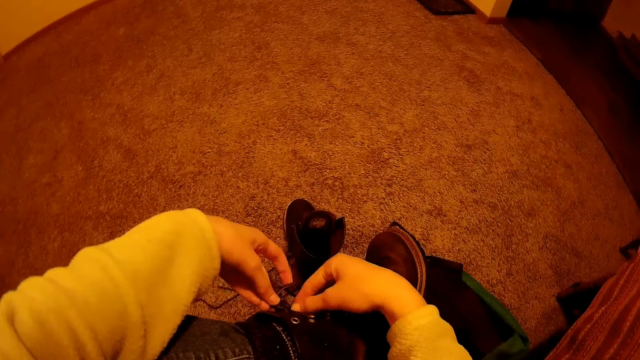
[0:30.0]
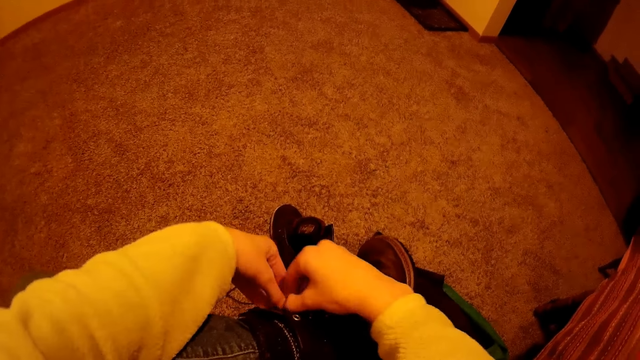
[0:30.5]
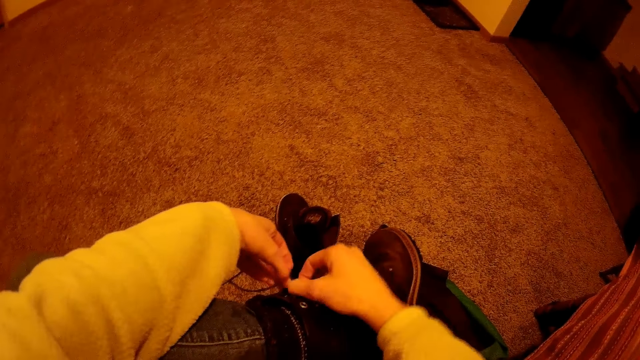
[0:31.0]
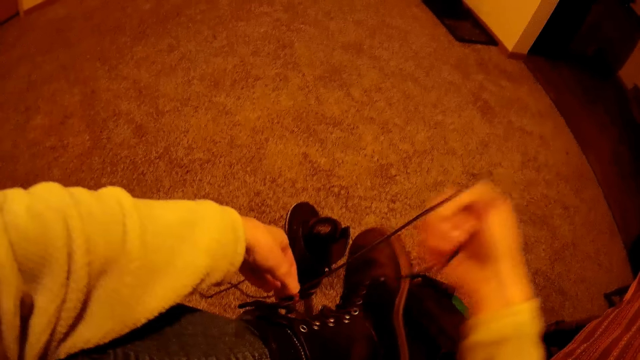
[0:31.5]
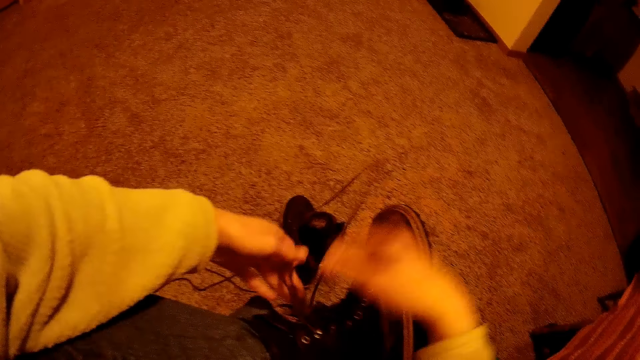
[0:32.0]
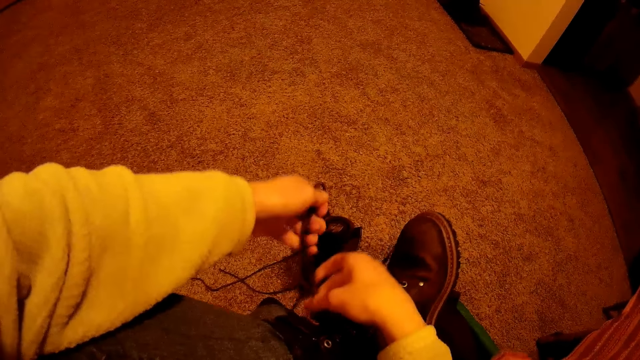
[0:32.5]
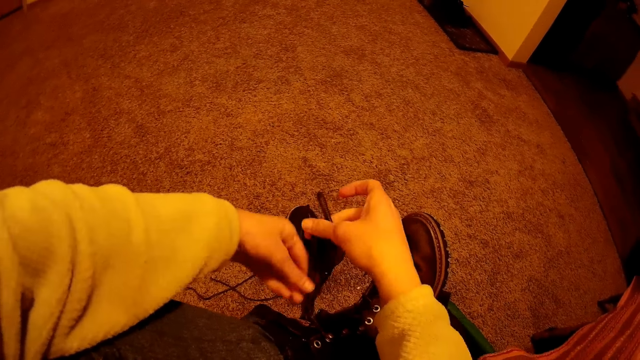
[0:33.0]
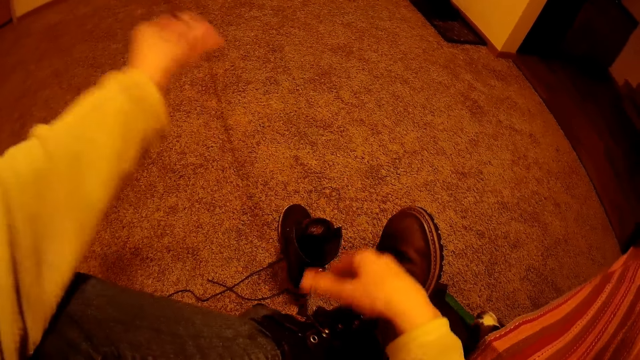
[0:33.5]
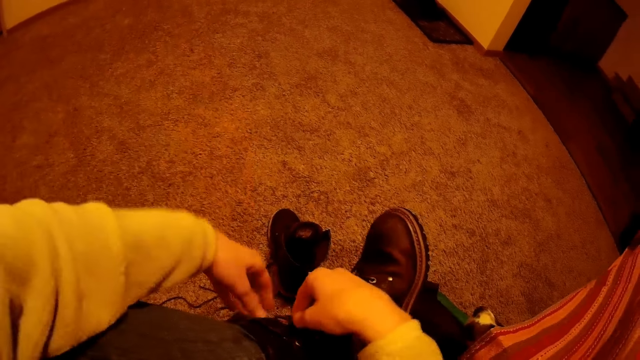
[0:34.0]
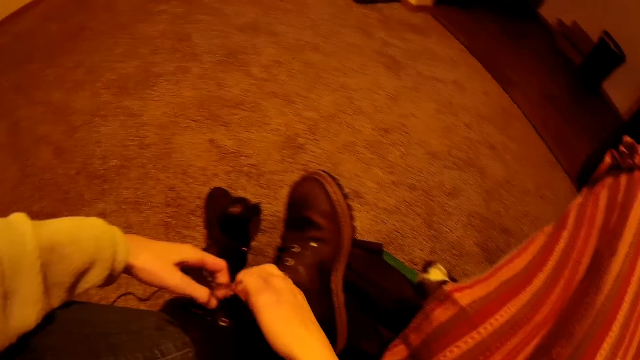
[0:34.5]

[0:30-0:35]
The camera wearer unties the right shoe.

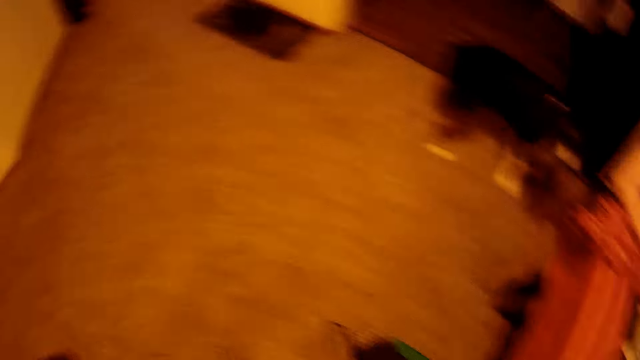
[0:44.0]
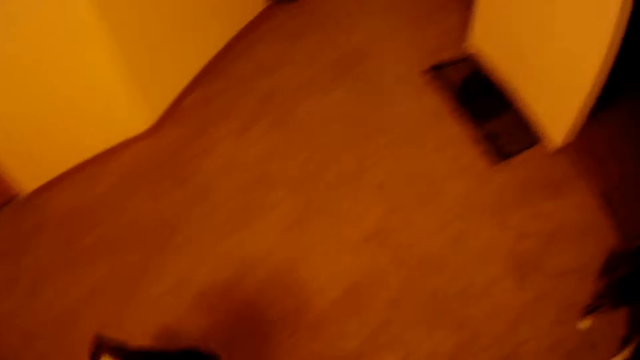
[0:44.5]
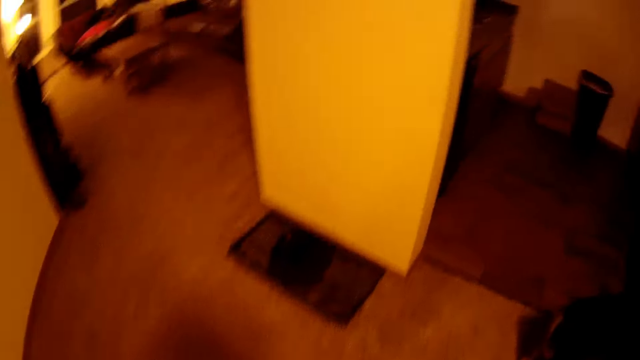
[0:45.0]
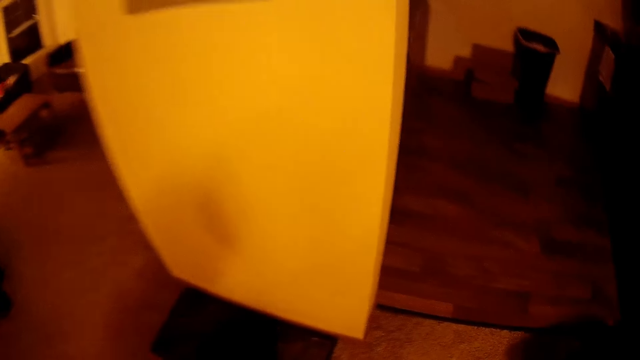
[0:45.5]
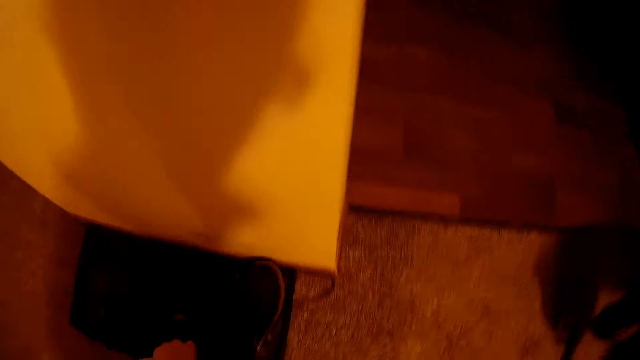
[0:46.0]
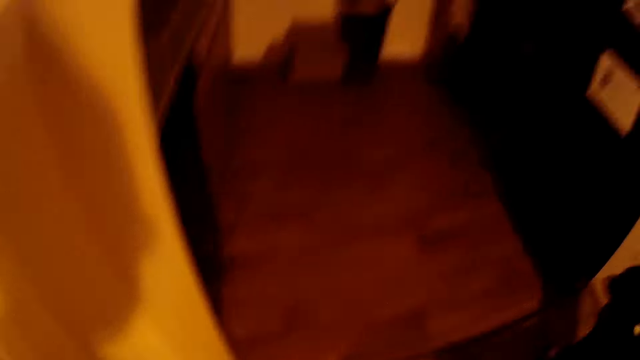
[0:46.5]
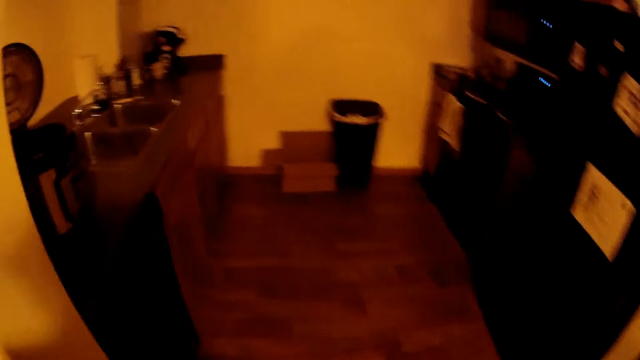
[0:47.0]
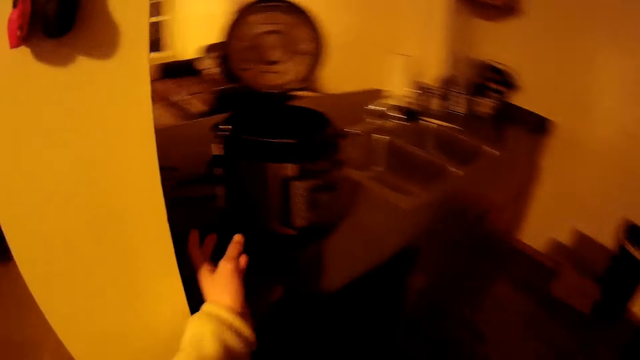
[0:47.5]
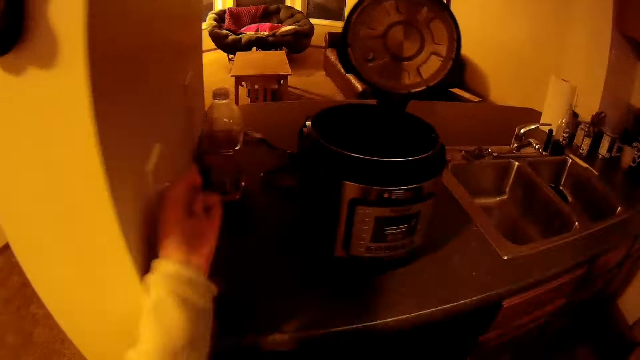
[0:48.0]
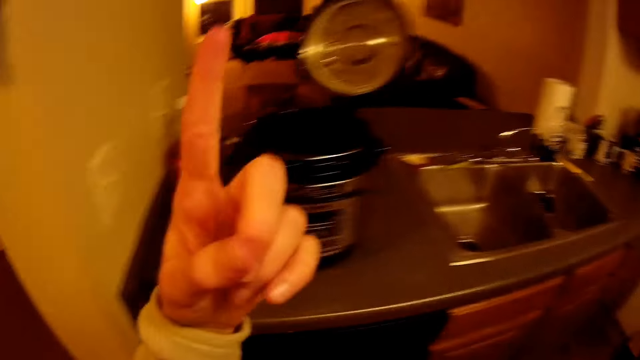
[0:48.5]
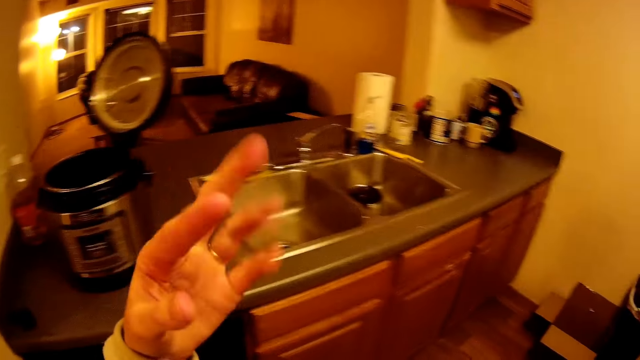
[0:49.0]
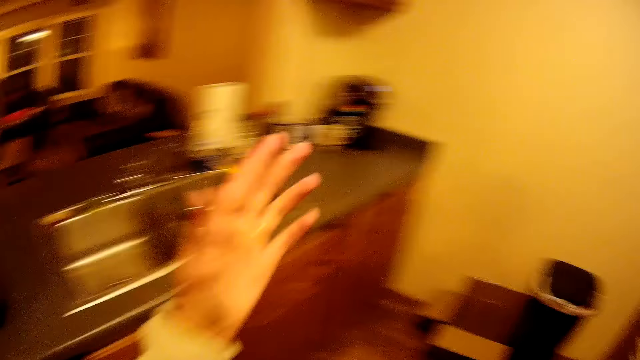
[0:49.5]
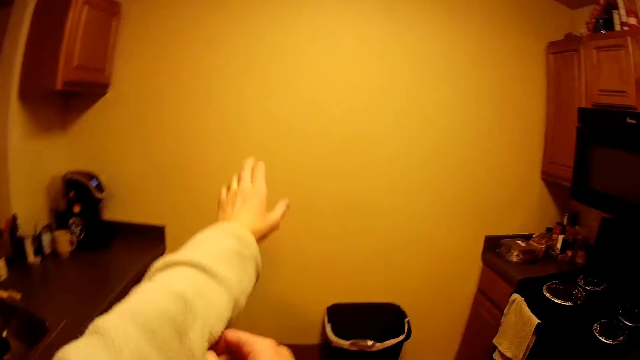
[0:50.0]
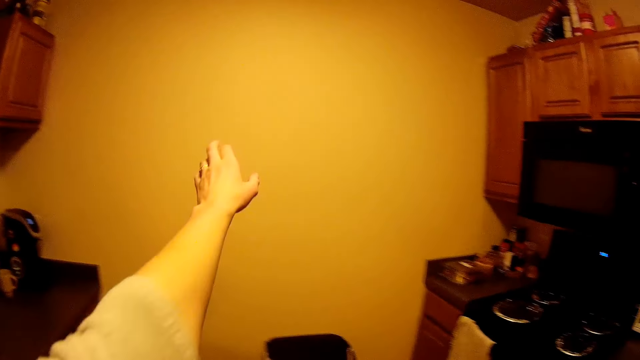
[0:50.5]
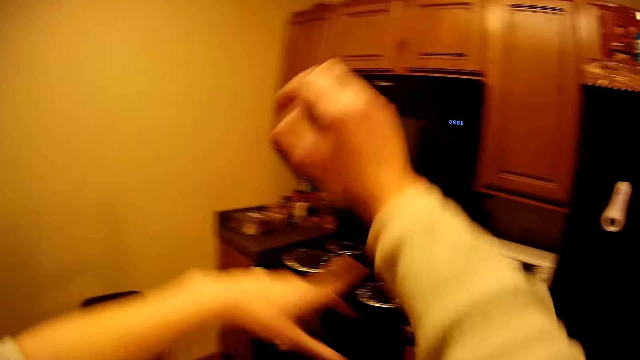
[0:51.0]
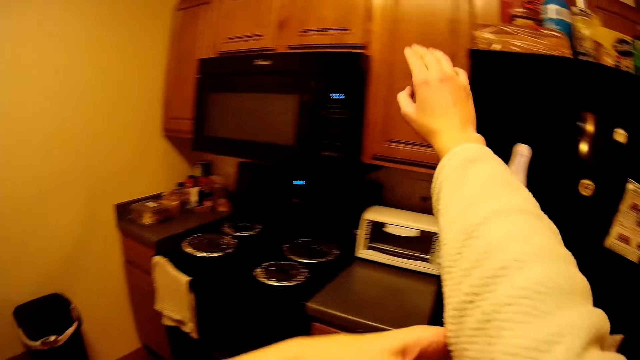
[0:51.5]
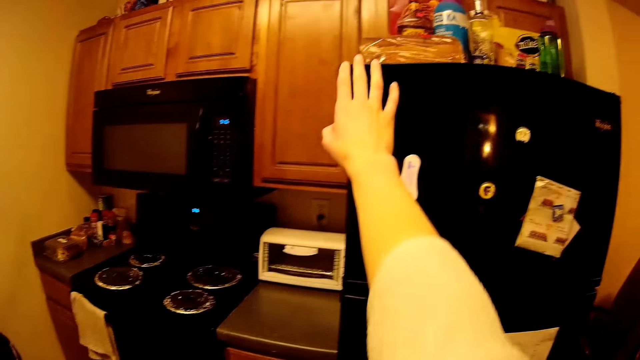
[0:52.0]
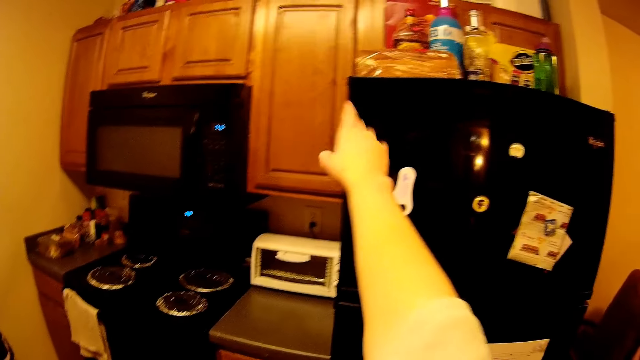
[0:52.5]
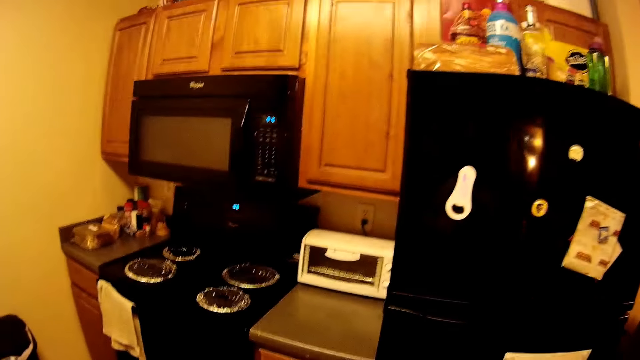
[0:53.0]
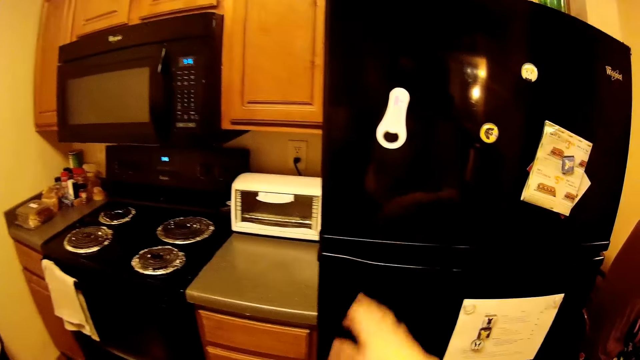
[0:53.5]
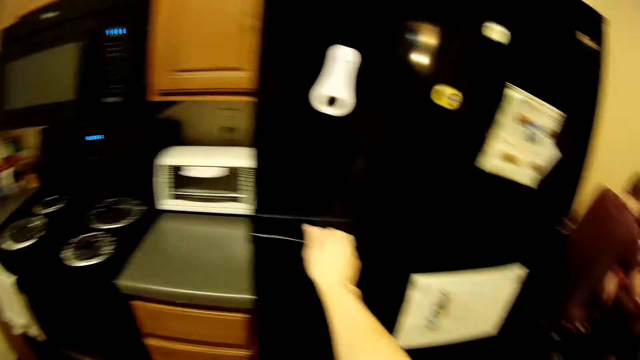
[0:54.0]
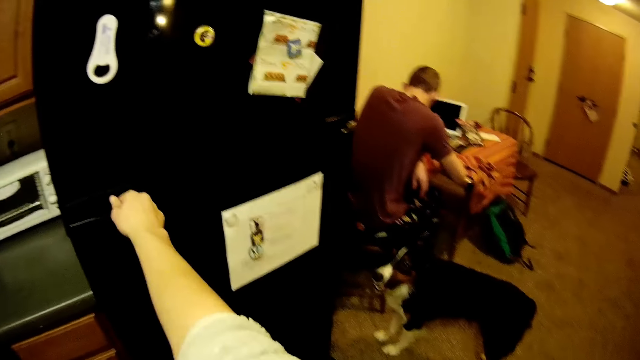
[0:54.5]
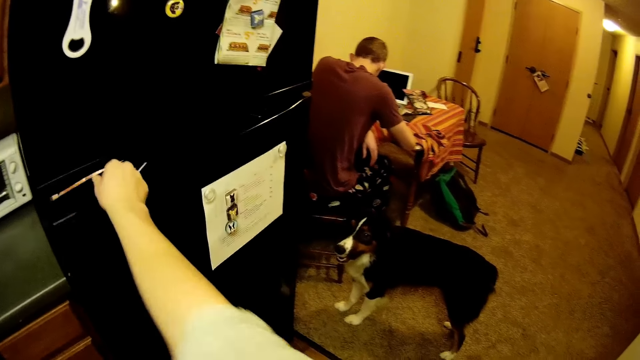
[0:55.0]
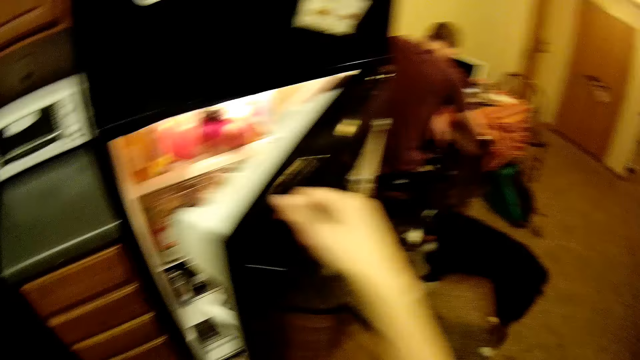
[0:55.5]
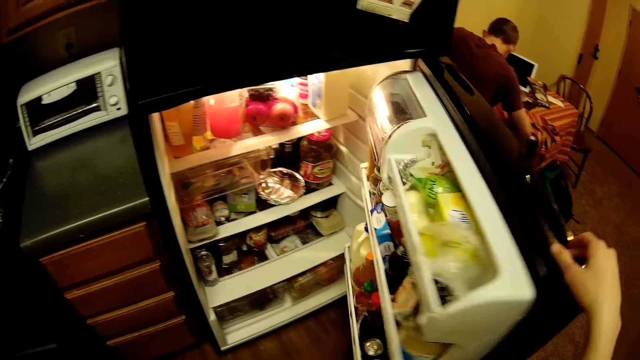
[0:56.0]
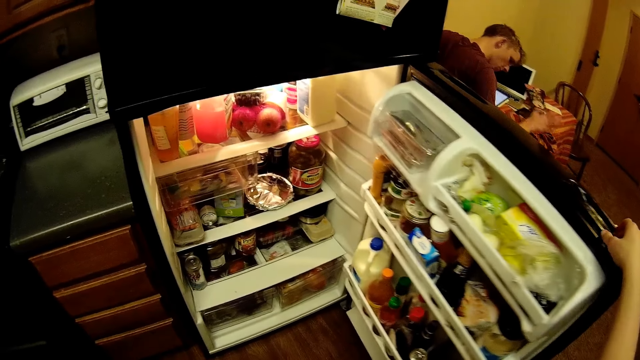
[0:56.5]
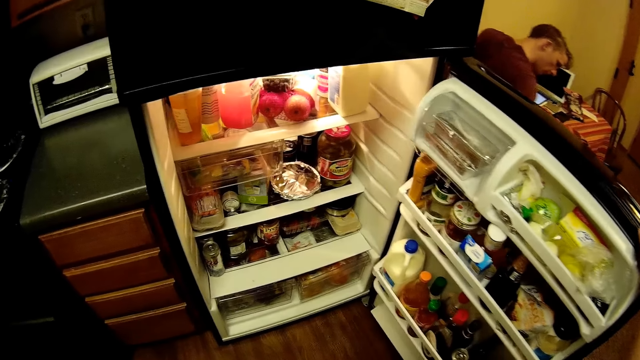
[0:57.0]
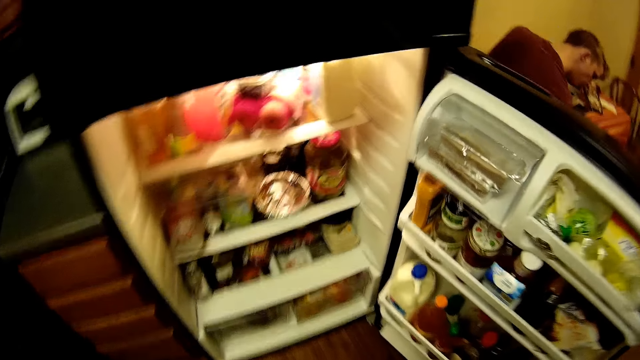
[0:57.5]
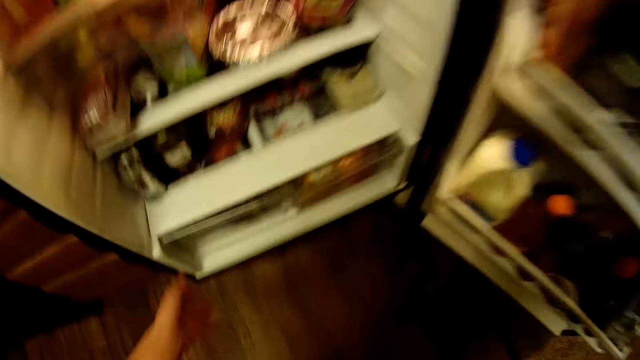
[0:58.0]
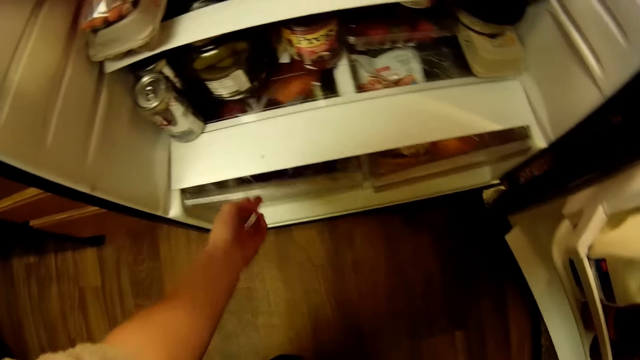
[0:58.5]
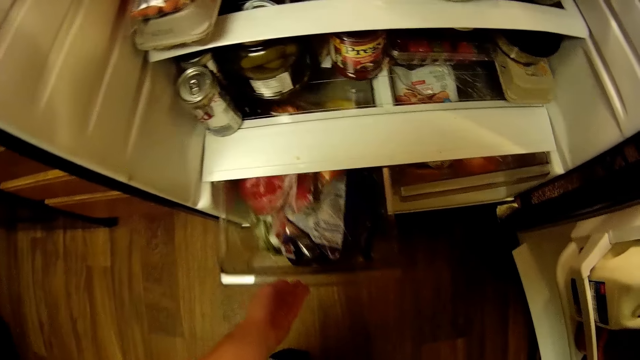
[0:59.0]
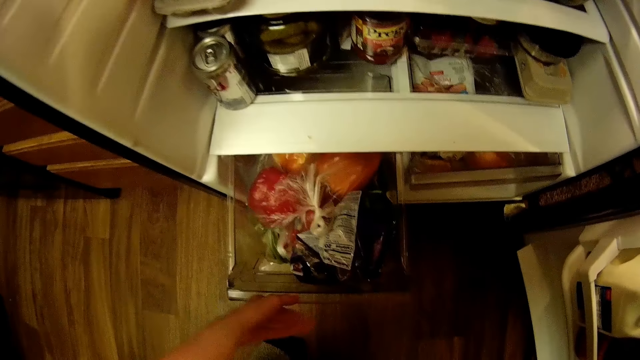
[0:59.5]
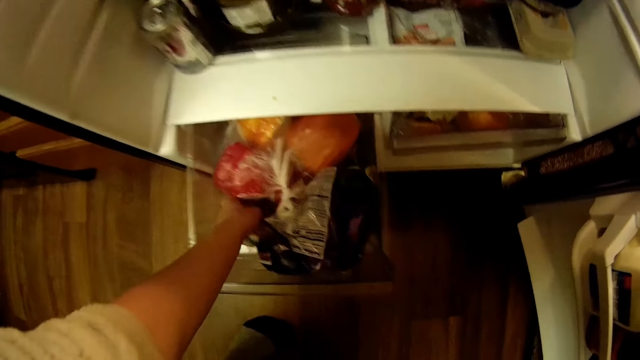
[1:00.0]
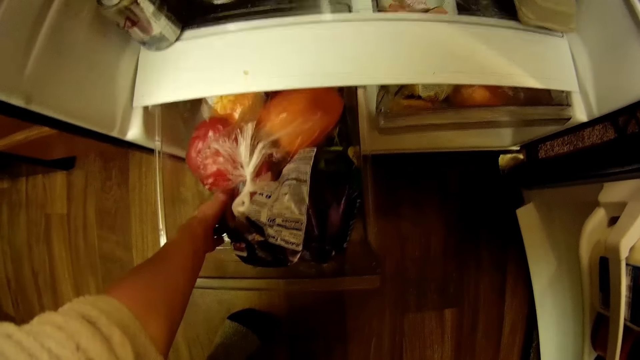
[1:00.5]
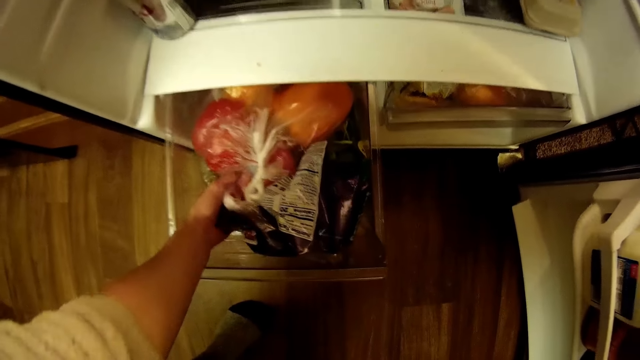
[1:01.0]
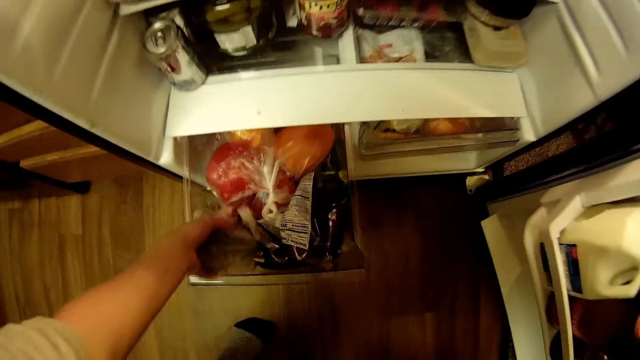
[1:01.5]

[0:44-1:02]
The camera wearer drops the boots in his left hand on a foot mat. He turns on a light switch on the wall with his left hand. He touches the wall. He touches the wall again. He adjusts his left arm sleeve with his right hand. He adjusts his right arm sleeve with his left hand. He pulls up the shirt. He touches the fridge. He opens the fridge with his right hand. He pulls out a crisper from the fridge with his left hand. He takes a nylon bag from the crisper with his left hand.
